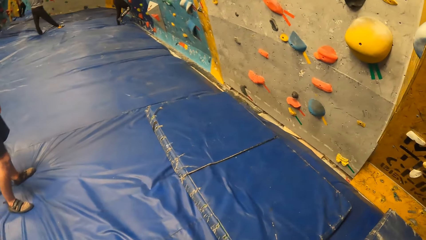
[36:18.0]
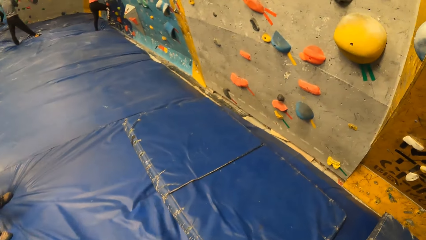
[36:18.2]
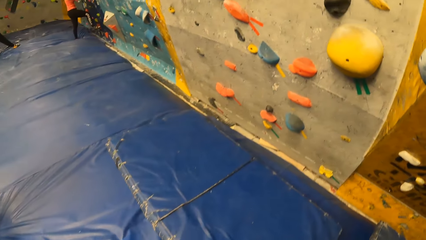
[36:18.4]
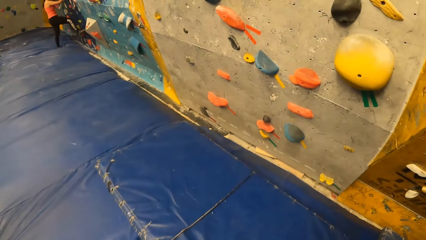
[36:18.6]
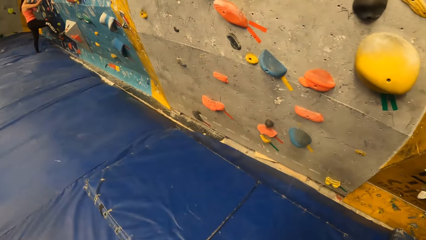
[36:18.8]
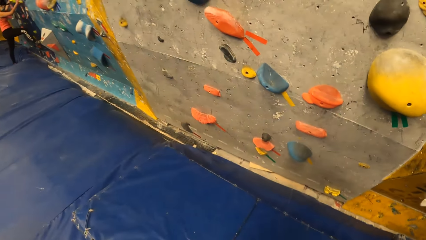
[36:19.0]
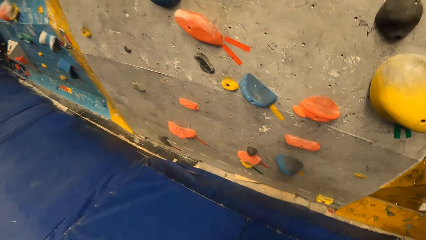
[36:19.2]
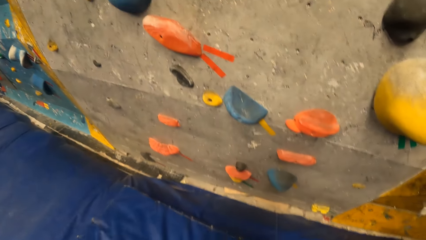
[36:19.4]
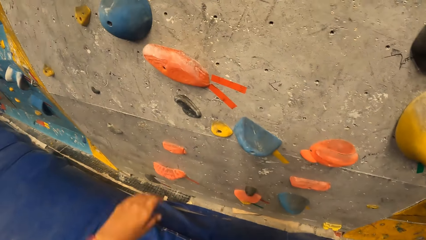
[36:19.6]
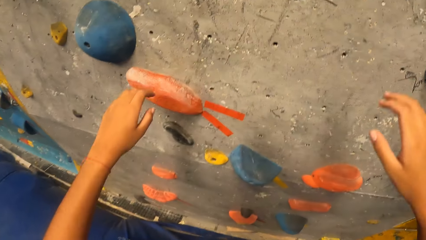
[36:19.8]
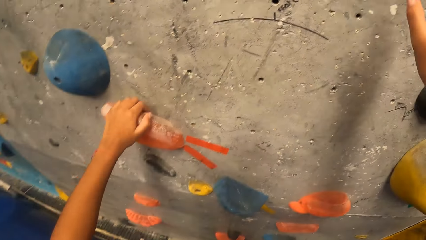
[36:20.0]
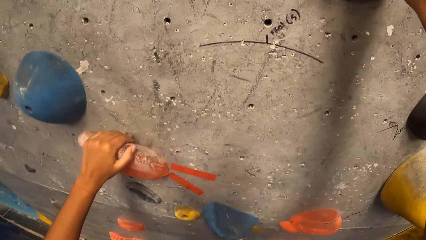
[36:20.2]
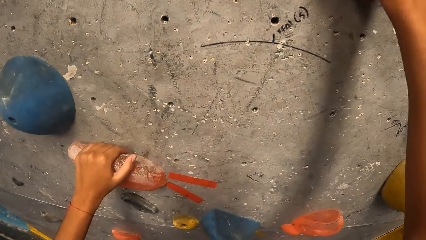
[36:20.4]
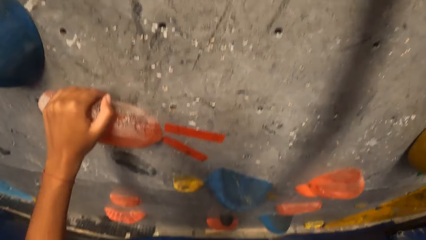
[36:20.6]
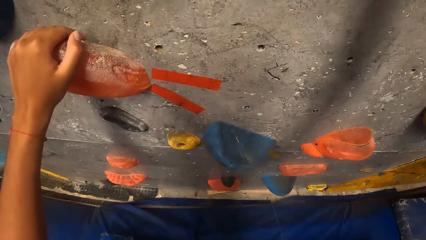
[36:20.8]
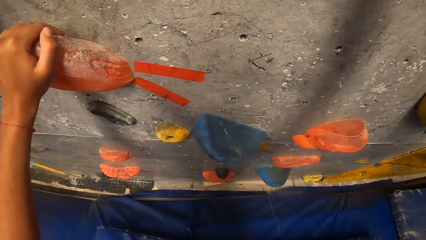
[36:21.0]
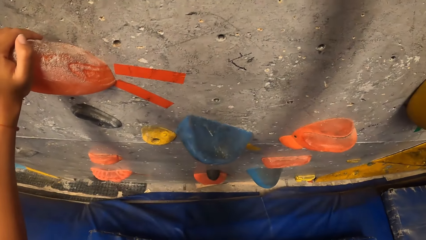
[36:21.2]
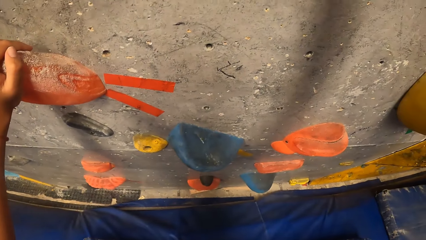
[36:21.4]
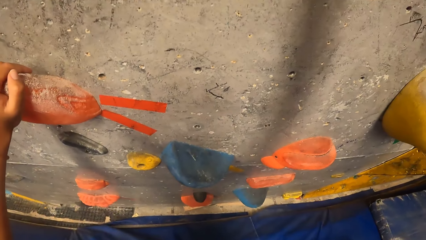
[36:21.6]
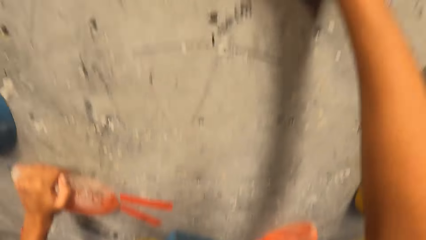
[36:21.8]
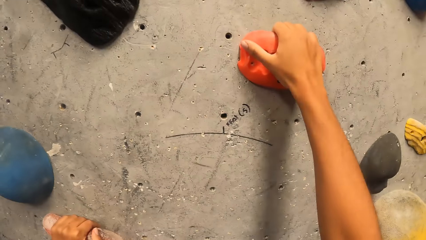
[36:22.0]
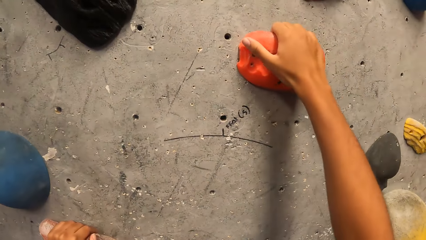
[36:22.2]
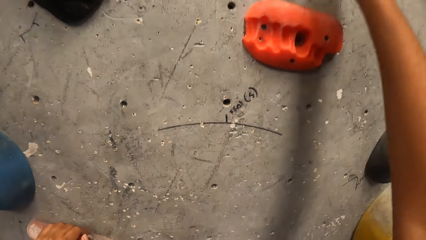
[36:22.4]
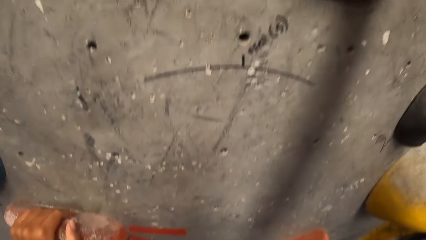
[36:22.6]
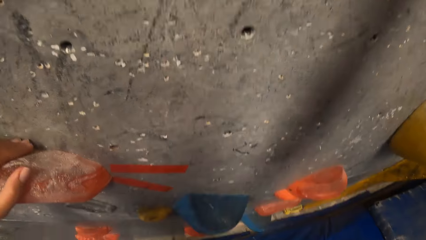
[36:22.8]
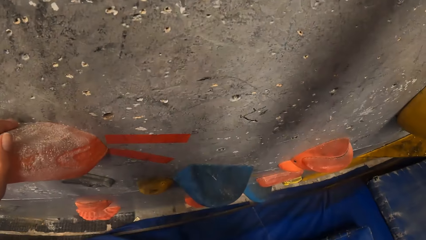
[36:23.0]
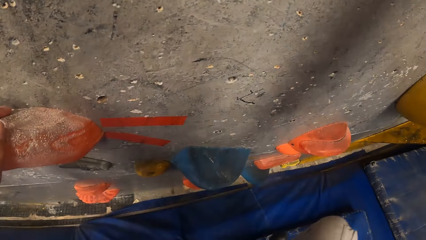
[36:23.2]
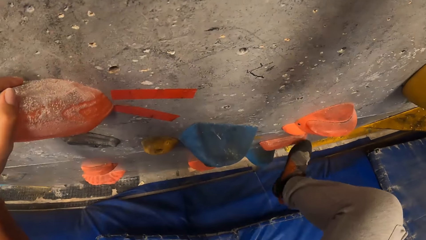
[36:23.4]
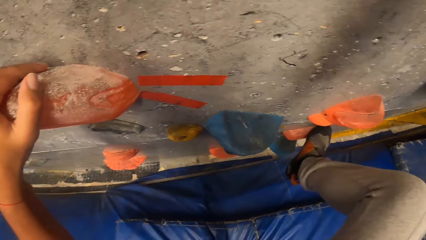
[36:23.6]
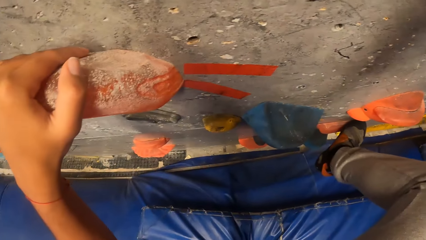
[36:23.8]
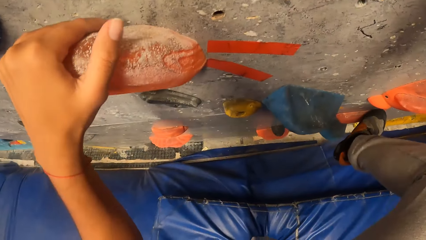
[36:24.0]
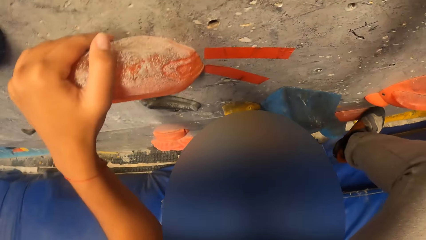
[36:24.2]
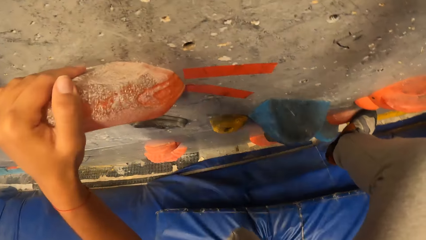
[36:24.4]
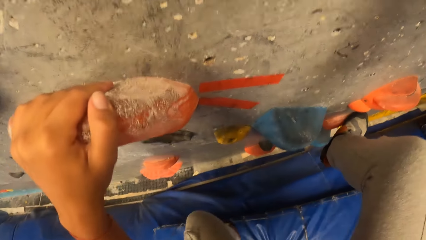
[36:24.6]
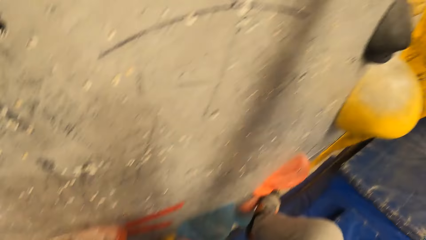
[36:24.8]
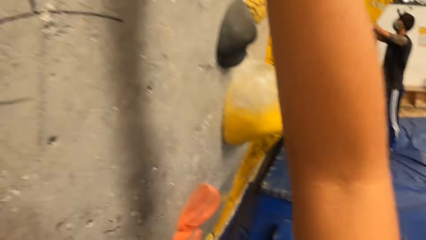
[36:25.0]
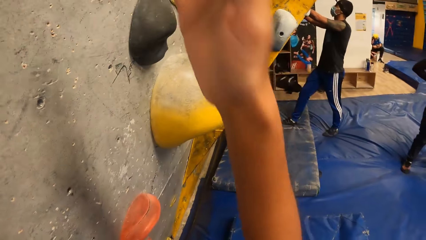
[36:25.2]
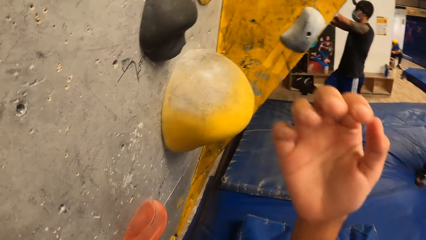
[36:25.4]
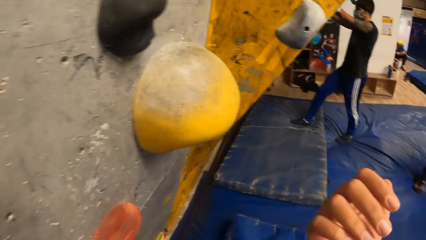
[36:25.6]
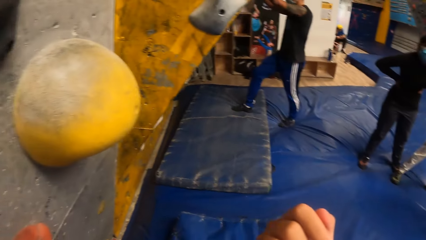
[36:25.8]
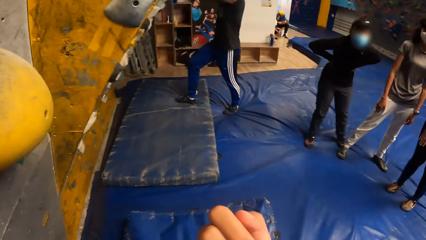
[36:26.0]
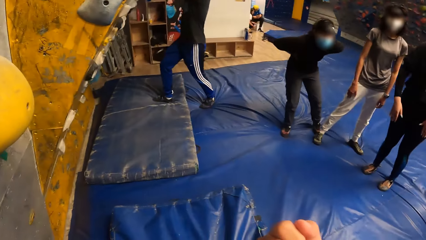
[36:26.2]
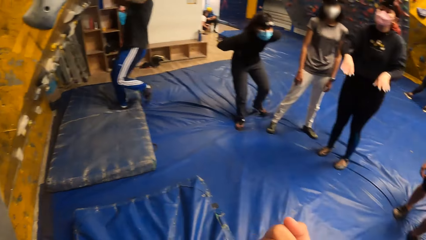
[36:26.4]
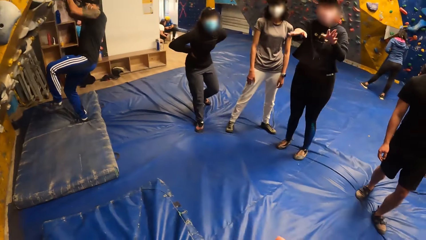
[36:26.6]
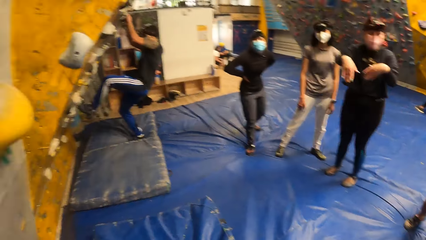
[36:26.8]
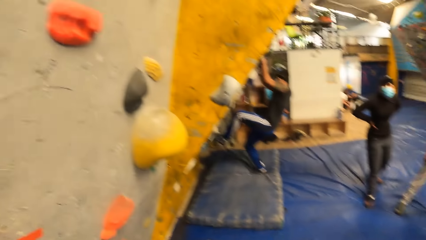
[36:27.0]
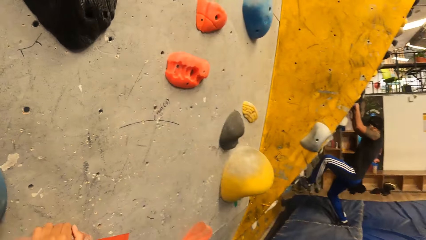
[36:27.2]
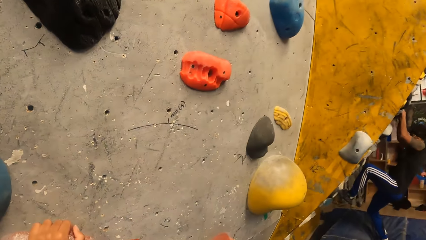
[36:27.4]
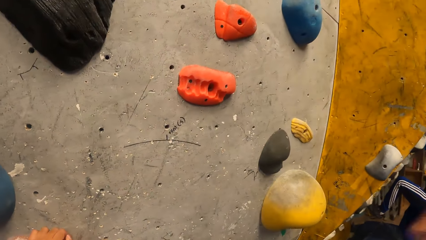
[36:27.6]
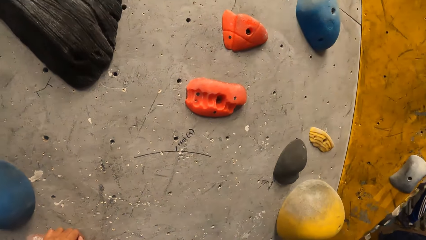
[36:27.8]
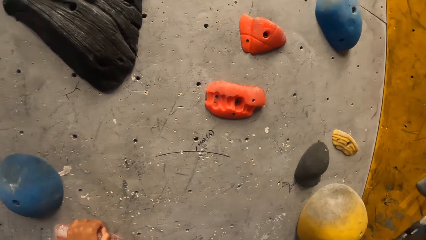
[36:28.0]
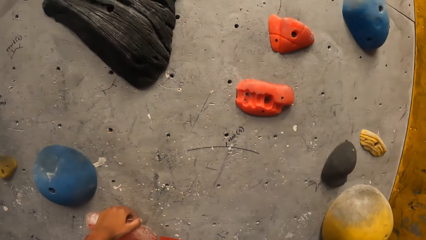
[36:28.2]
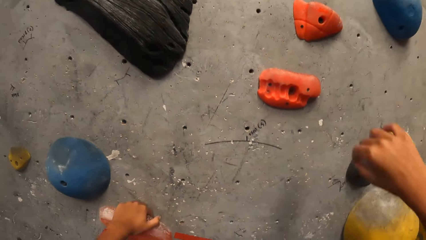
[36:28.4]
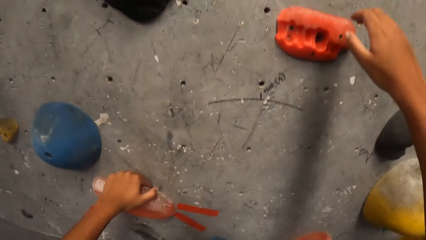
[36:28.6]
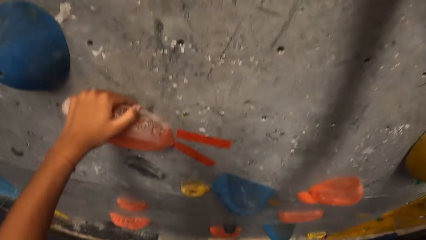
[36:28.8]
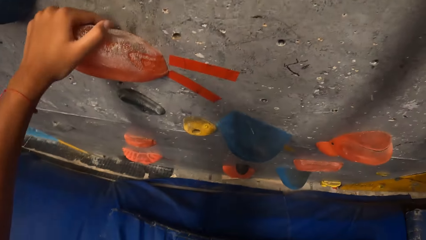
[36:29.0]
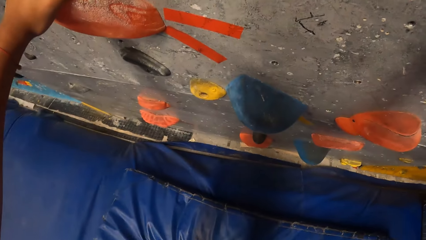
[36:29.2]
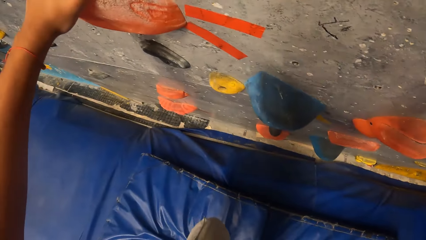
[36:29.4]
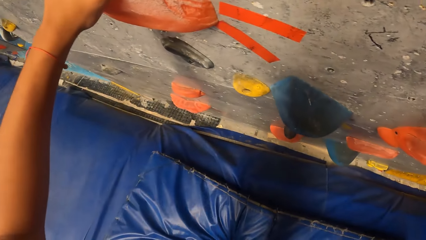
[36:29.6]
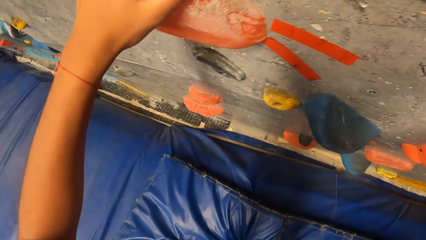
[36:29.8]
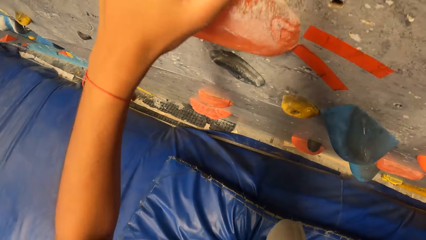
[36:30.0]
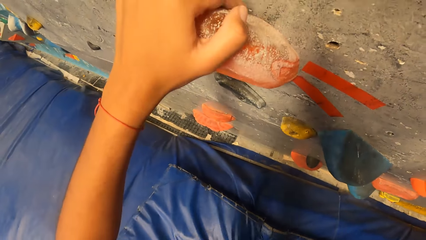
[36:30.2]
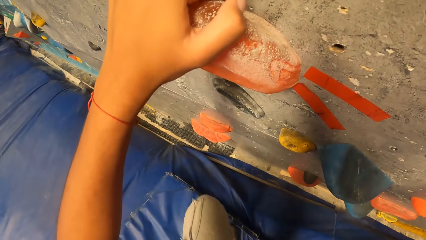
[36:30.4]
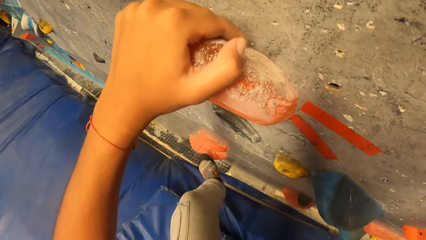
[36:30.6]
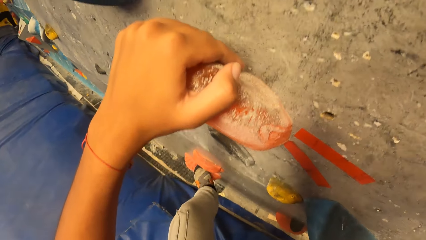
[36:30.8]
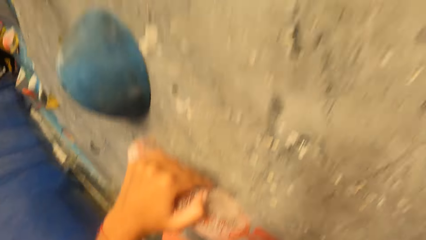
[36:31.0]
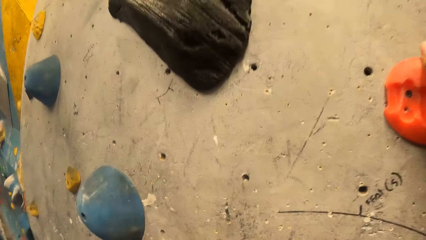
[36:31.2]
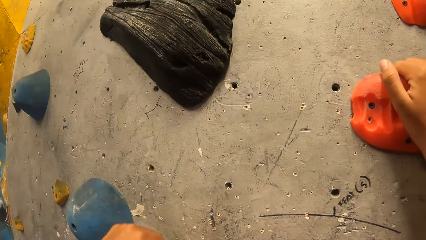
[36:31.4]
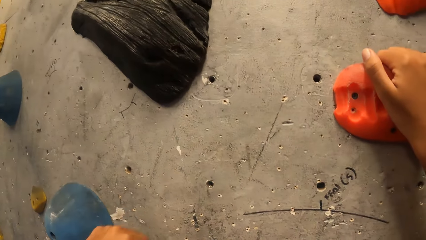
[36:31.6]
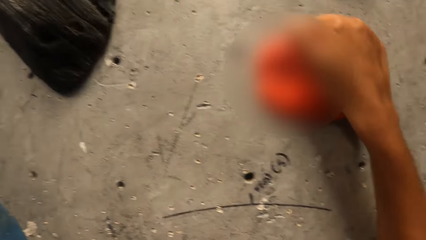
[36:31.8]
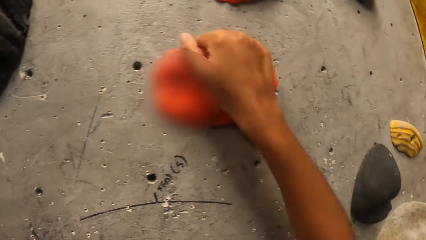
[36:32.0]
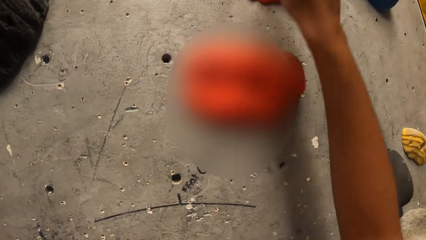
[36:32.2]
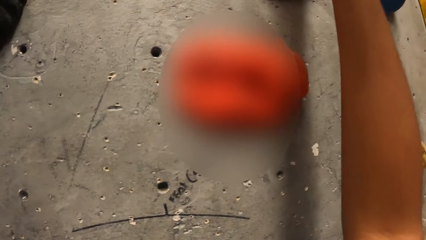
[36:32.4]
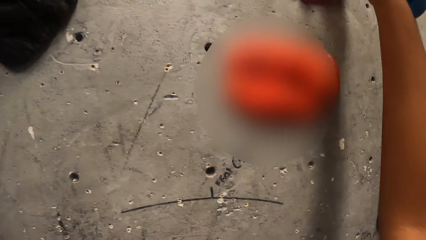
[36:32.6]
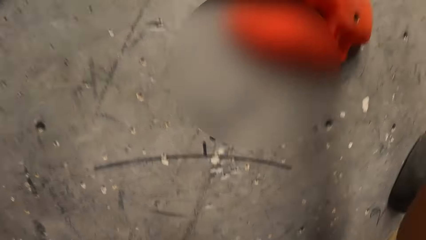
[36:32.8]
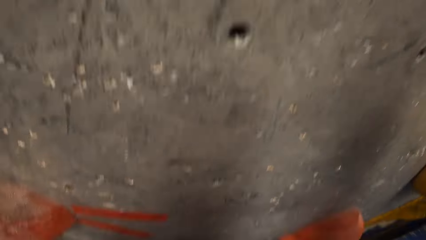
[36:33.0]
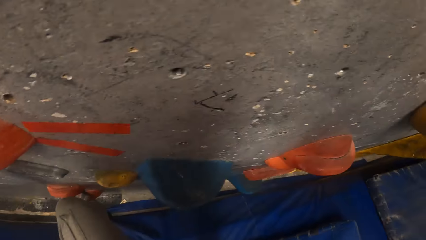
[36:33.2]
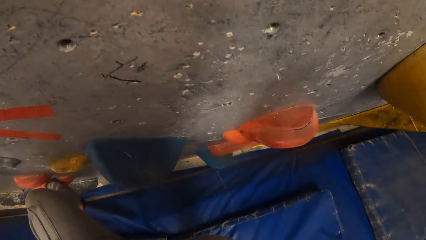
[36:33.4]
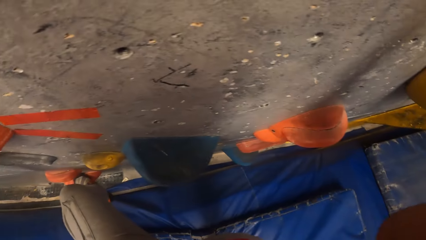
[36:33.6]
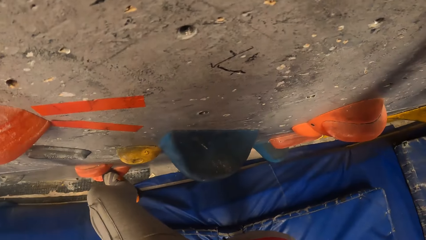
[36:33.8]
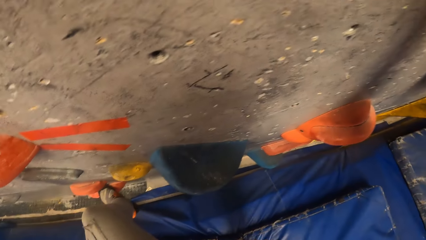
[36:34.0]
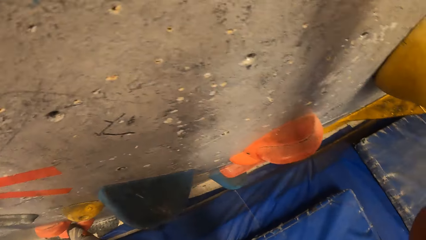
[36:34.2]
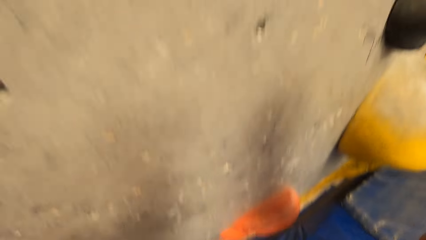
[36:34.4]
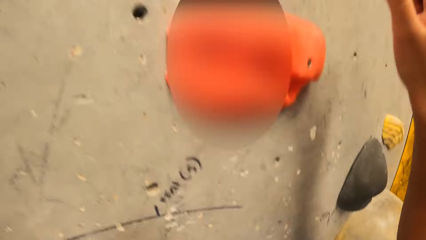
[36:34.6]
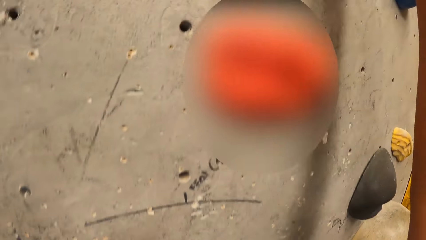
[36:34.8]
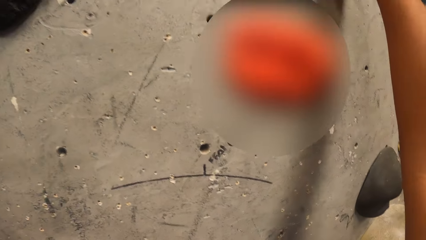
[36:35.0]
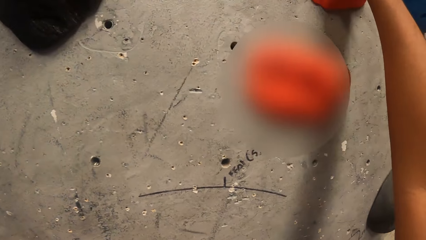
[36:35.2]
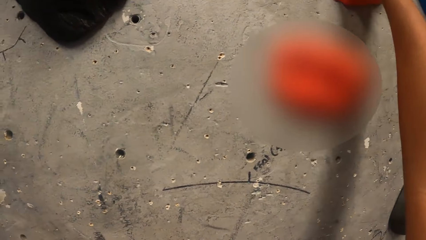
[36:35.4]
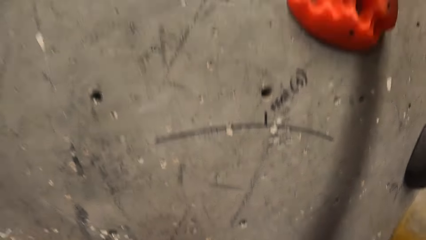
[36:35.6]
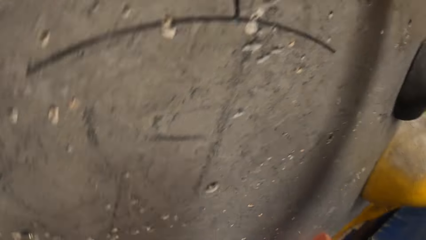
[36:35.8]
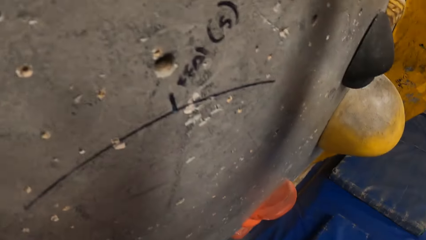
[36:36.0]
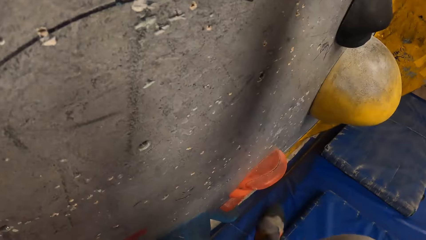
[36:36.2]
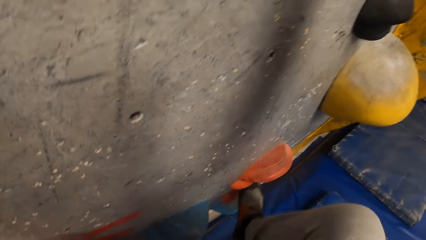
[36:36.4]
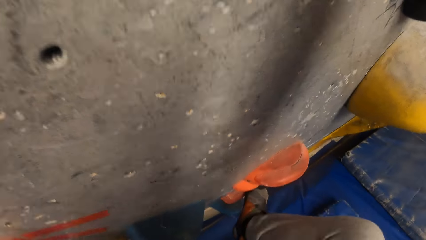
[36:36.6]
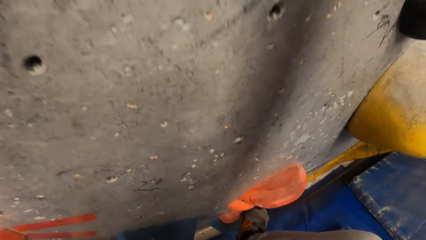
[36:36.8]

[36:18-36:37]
The camera wearer moves to the wall. She puts her left hand on a climbing hold on the wall. She puts her right hand on a climbing hold on the wall. She climbs the wall with her hands and feet. She looks at her right fingers. She looks around. She puts her right hand on a climbing hold on the wall. She climbs the wall with her hands. She puts her right hand on a climbing hold on the wall.
